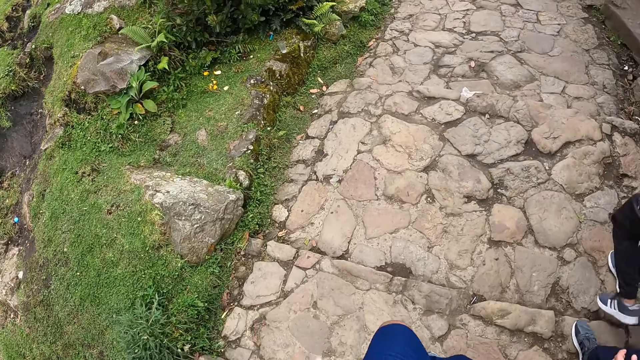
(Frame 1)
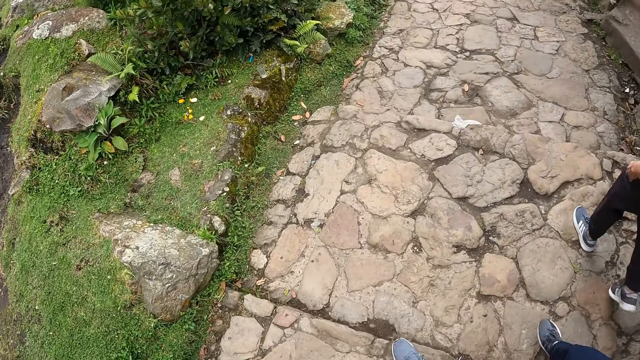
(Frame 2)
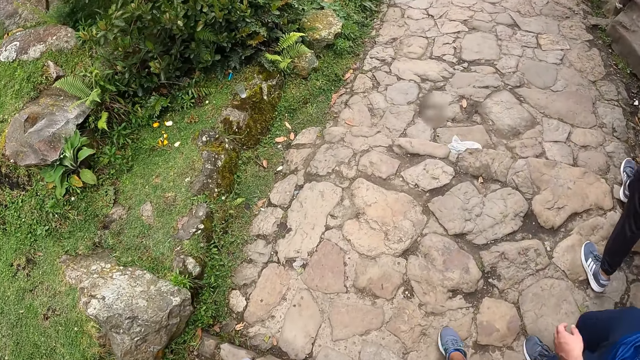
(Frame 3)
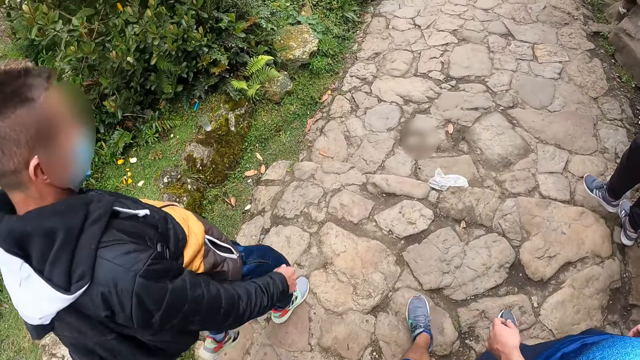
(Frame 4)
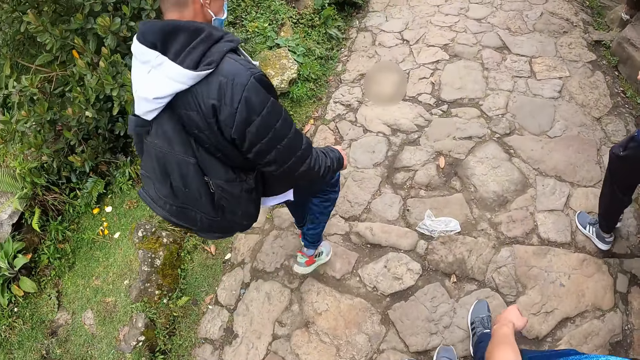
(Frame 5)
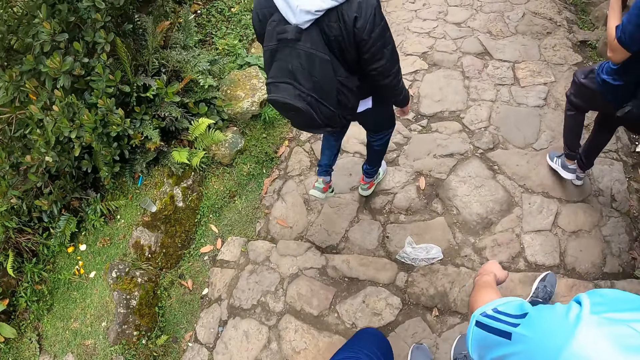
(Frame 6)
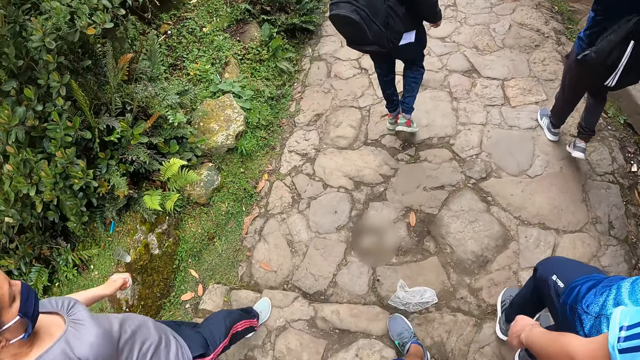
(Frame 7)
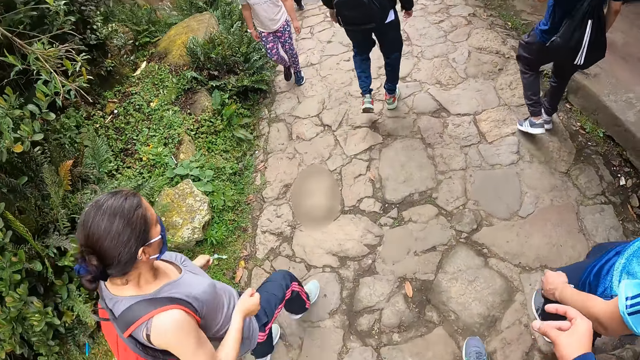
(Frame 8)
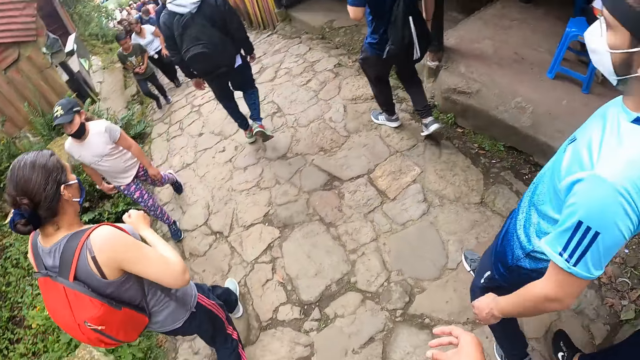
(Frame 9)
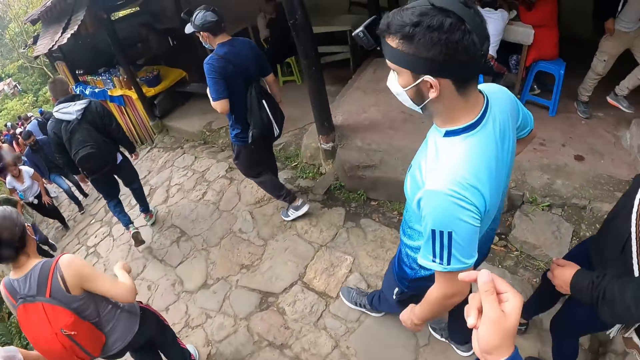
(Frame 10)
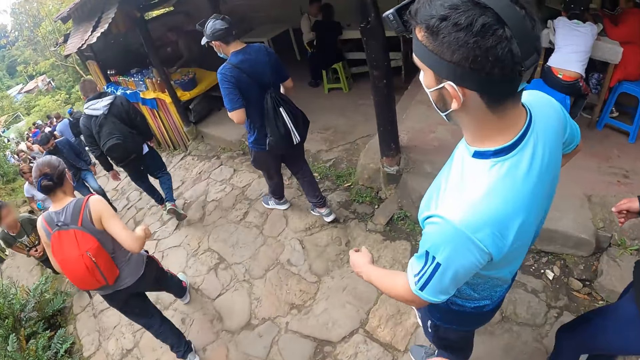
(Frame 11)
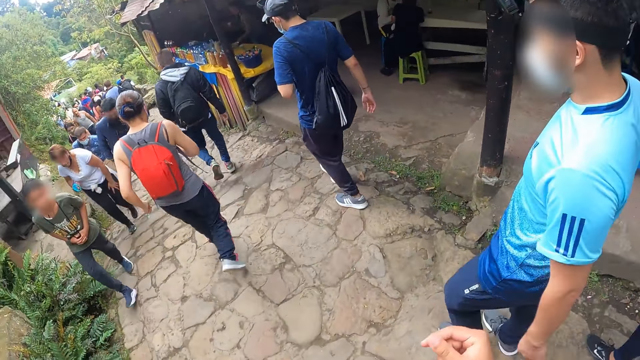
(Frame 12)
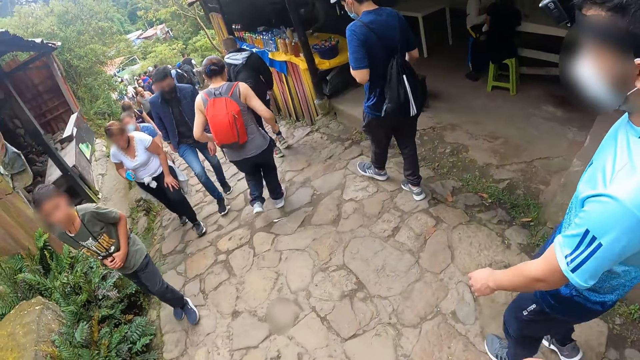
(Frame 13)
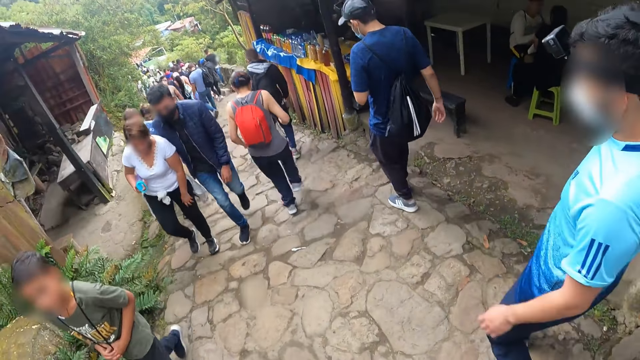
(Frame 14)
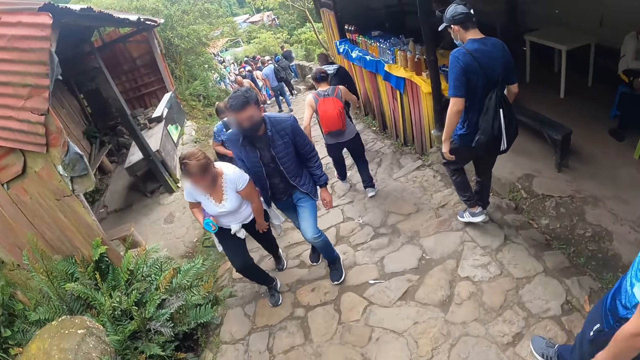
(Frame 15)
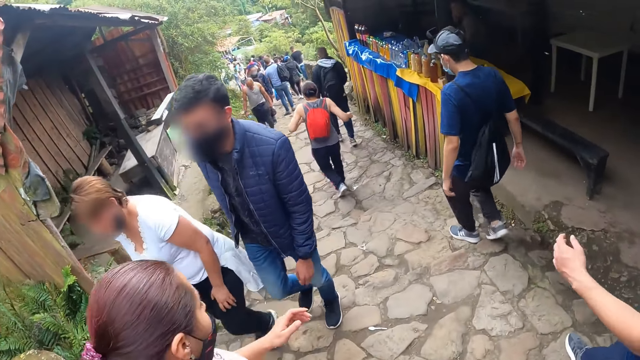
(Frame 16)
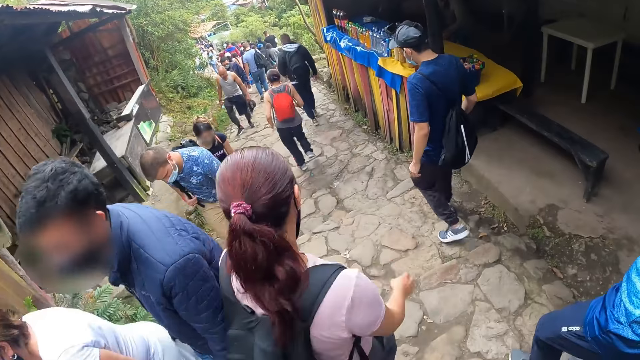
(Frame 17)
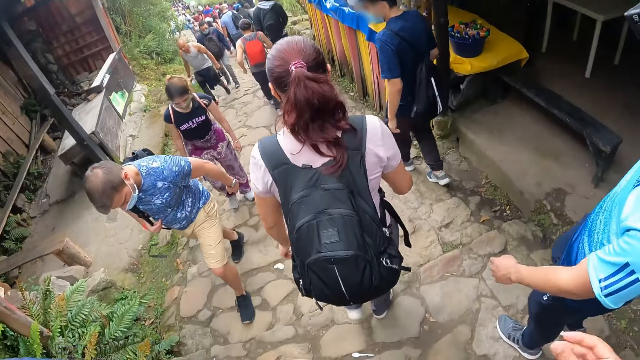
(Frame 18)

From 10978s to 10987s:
The camera wearer snaps his right fingers.

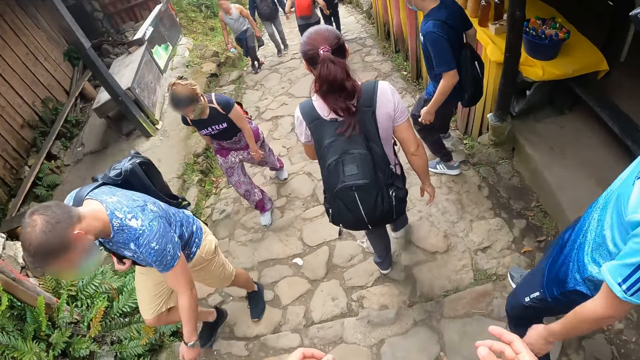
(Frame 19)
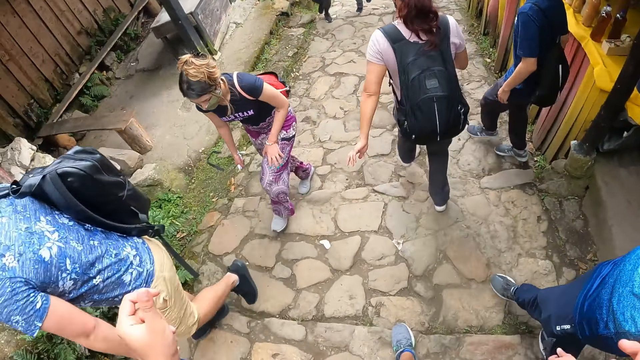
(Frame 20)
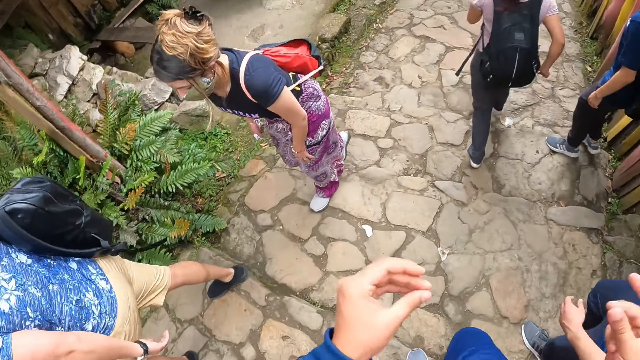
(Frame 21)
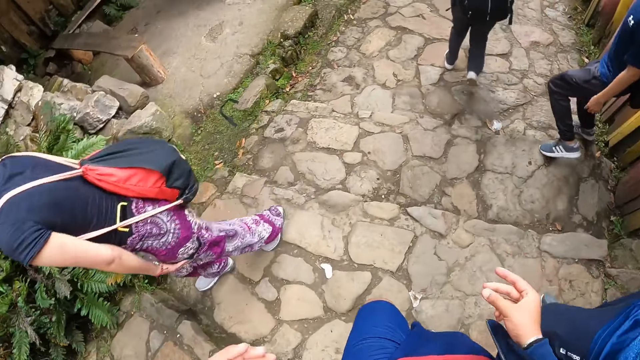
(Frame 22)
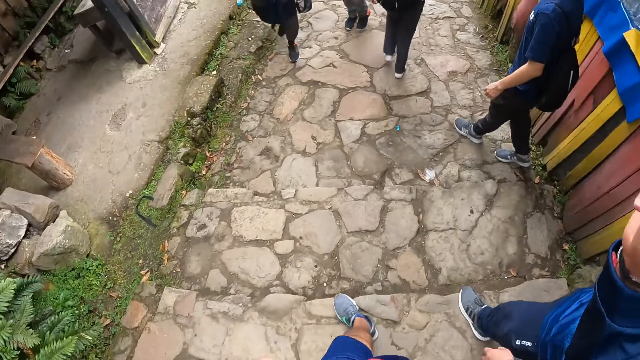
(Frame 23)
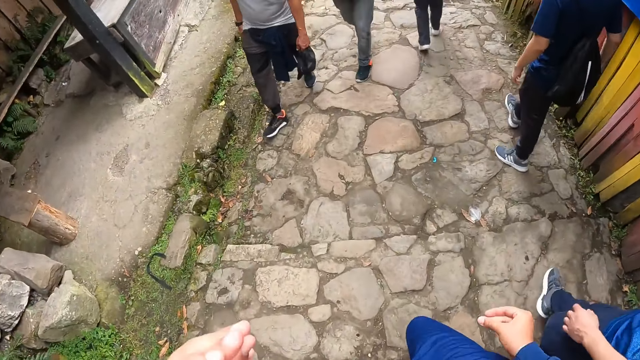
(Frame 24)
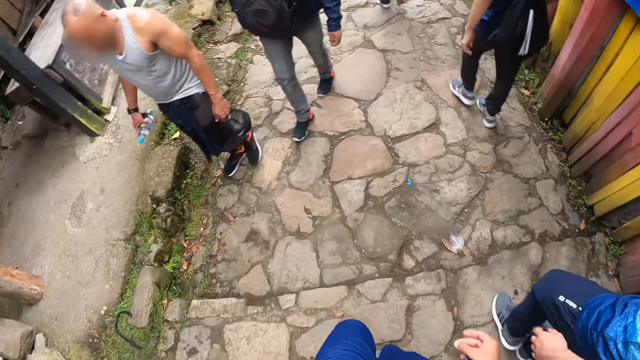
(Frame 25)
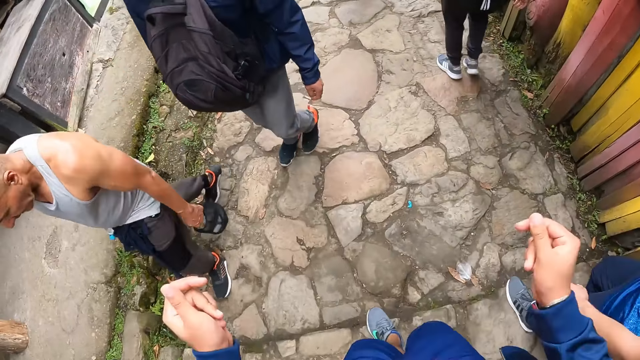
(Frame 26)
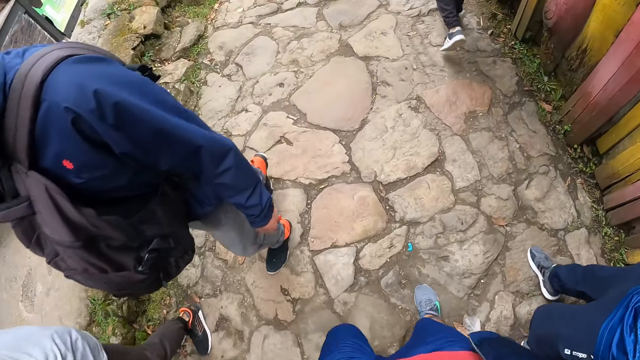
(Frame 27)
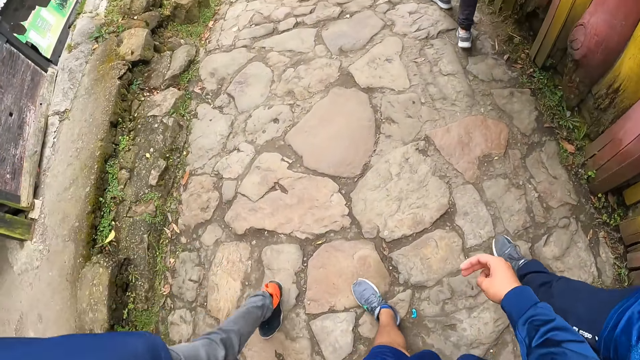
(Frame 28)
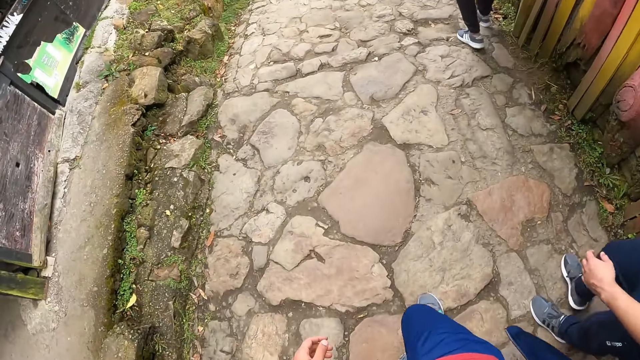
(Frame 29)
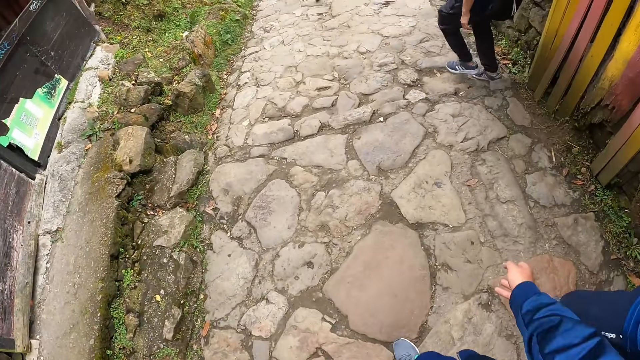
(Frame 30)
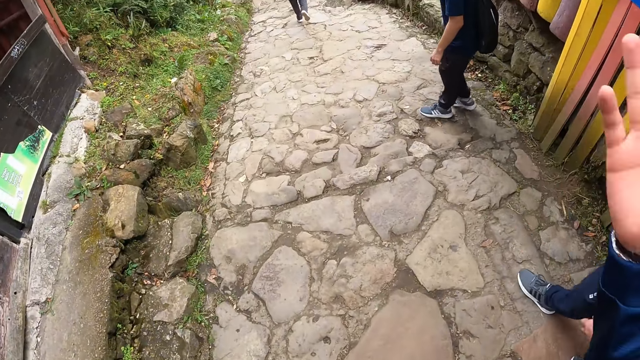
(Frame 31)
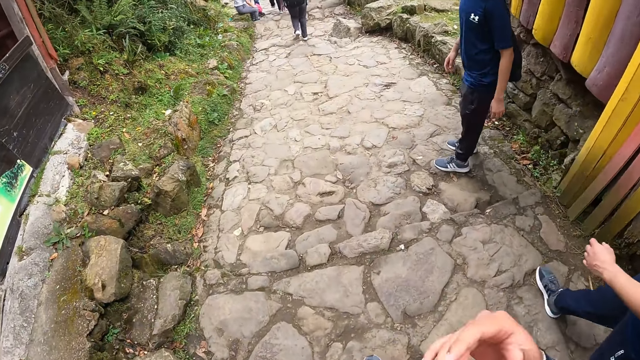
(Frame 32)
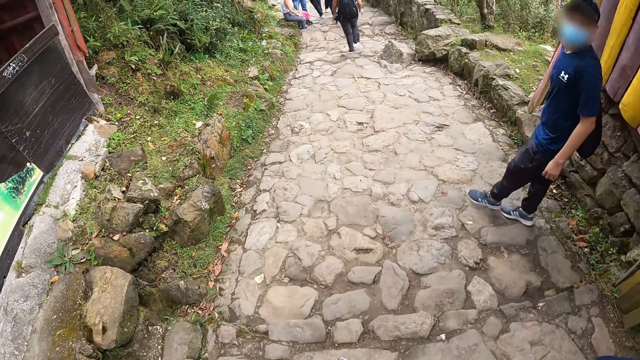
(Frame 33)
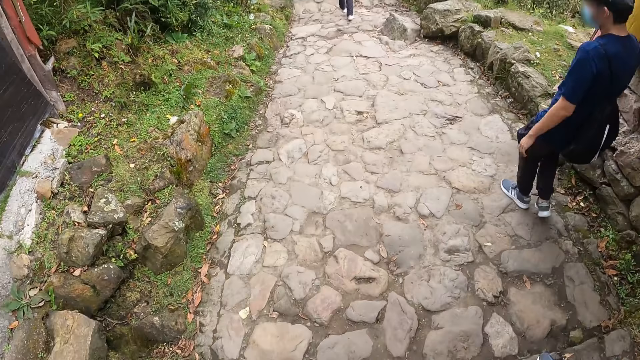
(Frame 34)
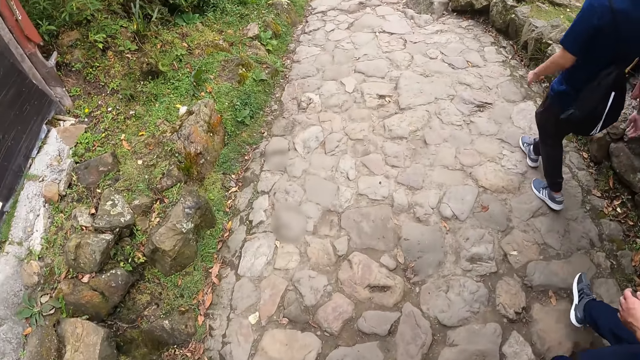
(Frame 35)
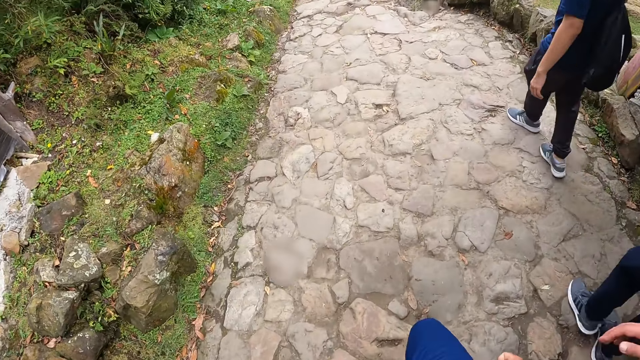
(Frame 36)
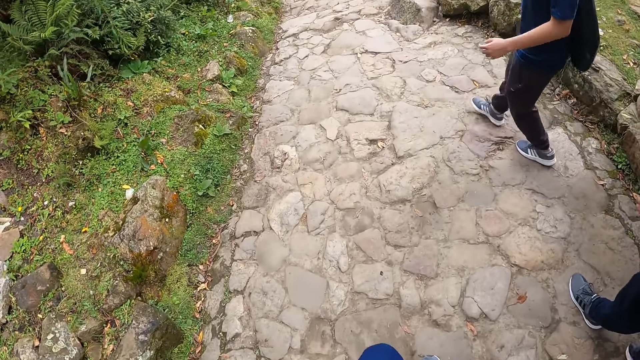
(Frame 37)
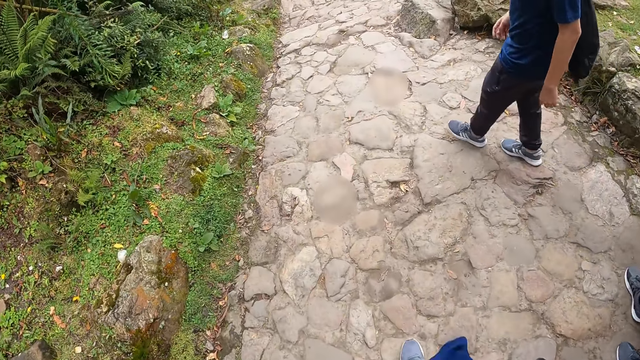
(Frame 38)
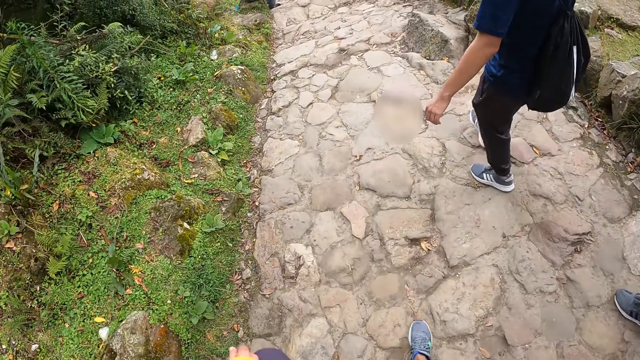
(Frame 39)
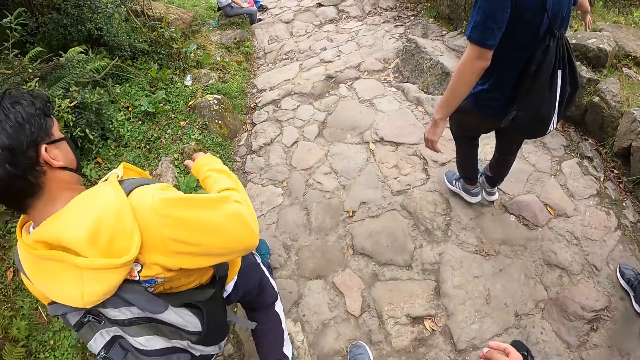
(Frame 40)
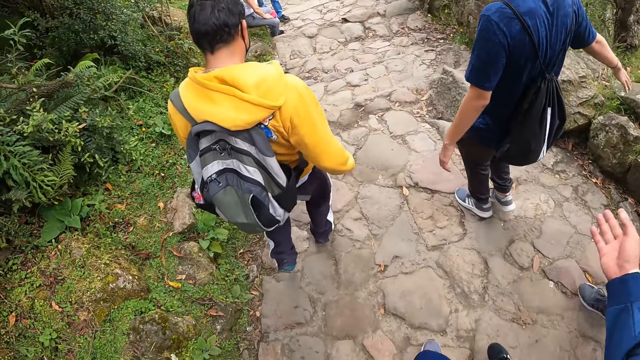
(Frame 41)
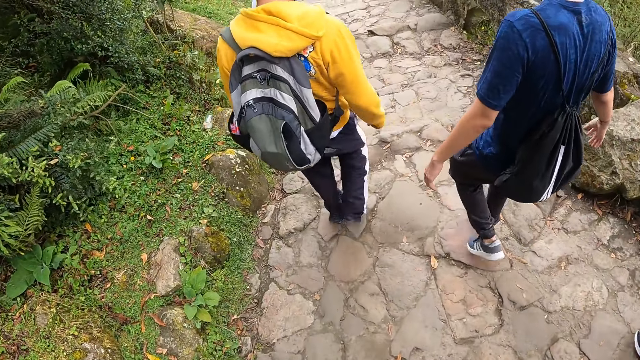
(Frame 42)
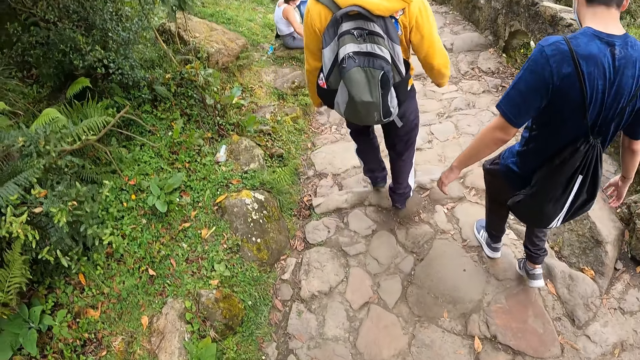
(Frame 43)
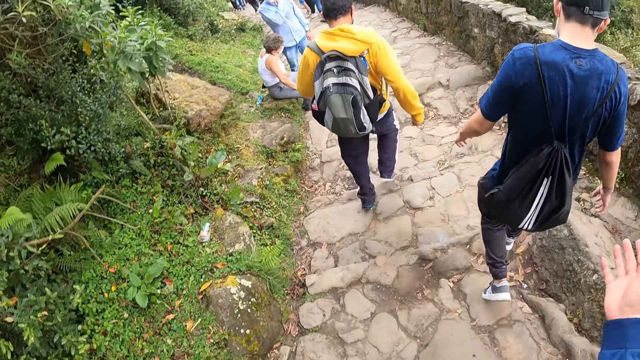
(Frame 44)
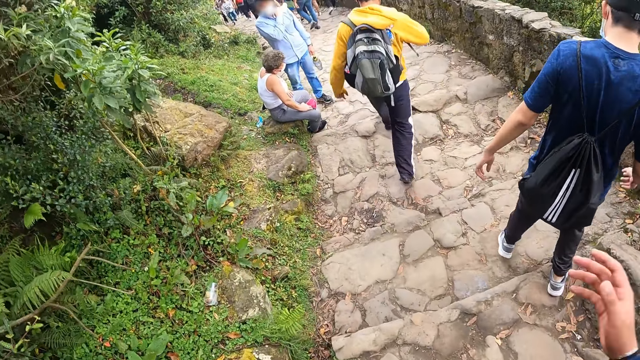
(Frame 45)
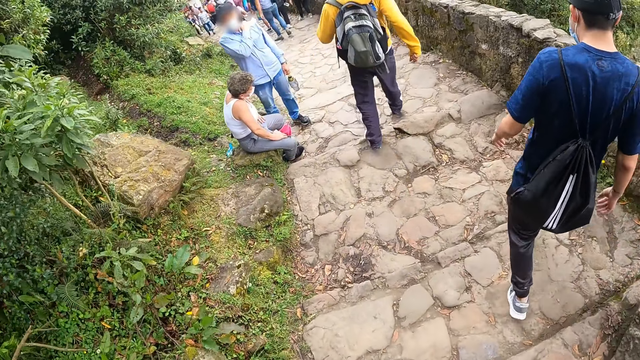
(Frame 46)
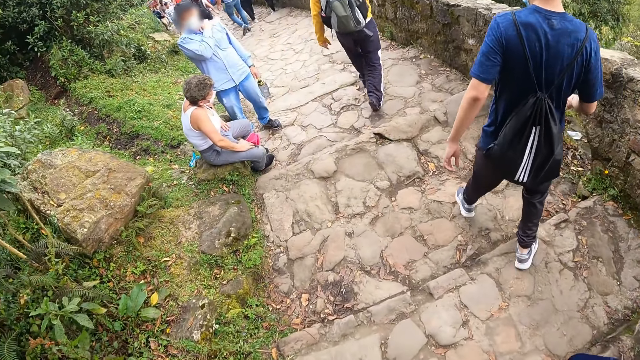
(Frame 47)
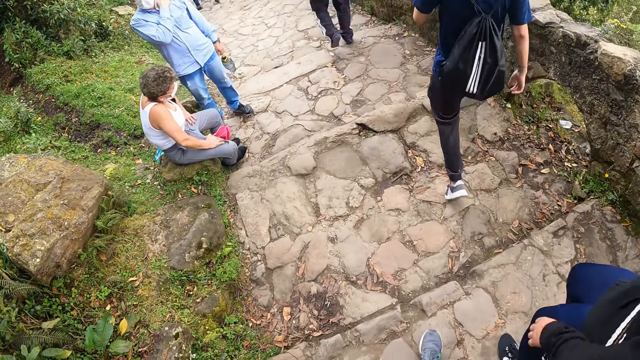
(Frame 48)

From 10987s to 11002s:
The camera wearer snaps the fingers of both hands. He gestures with the right hand. He raises his right hand repeatedly.
